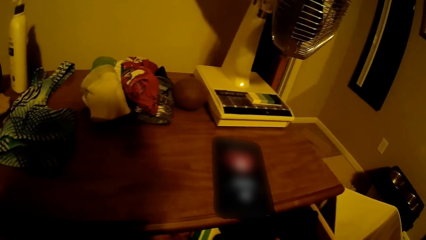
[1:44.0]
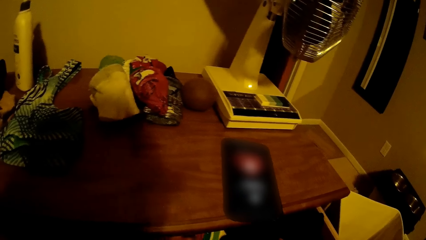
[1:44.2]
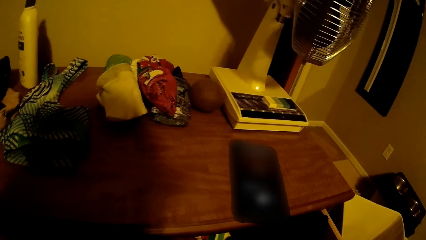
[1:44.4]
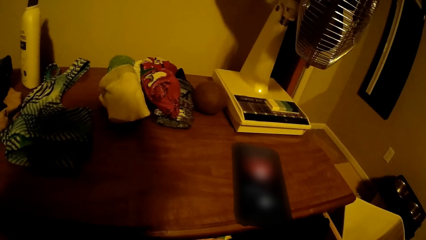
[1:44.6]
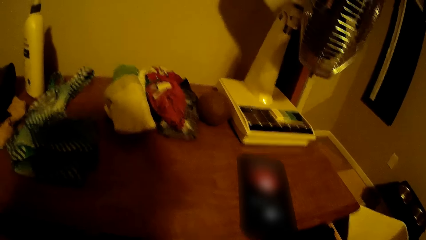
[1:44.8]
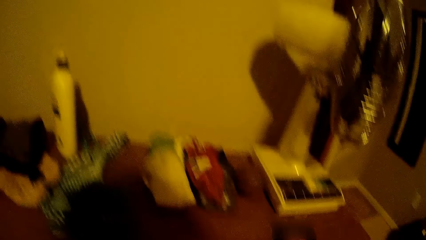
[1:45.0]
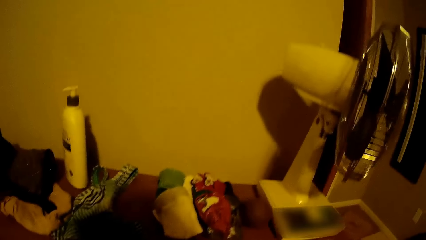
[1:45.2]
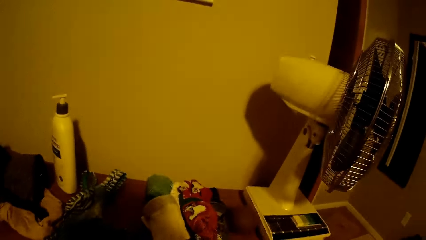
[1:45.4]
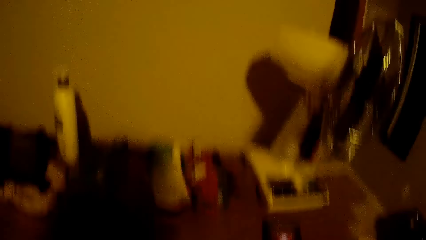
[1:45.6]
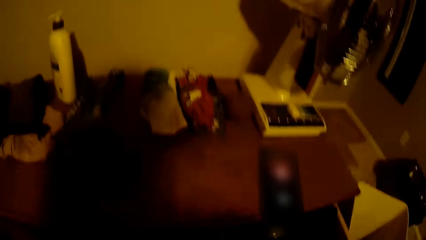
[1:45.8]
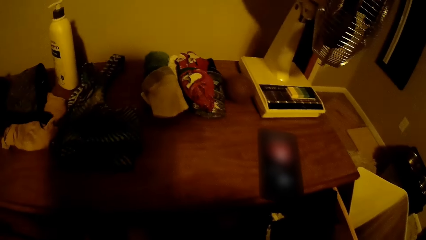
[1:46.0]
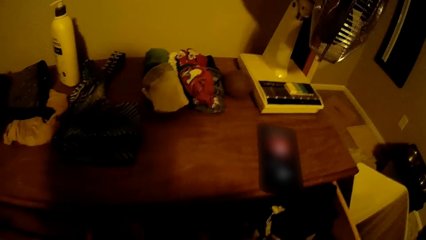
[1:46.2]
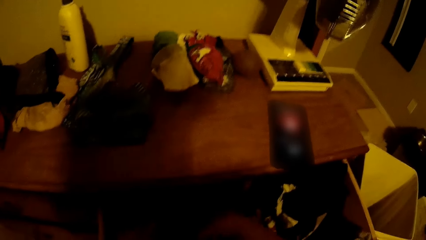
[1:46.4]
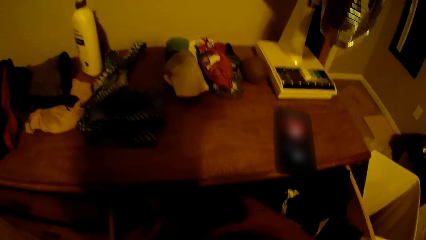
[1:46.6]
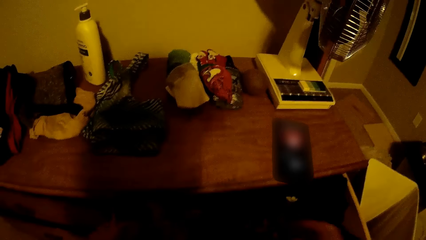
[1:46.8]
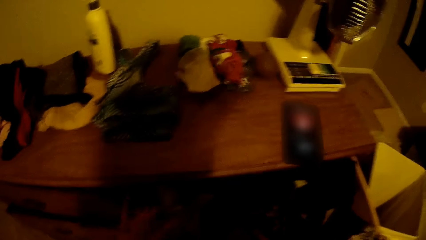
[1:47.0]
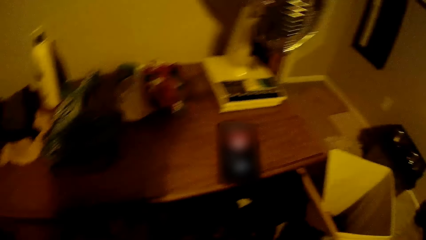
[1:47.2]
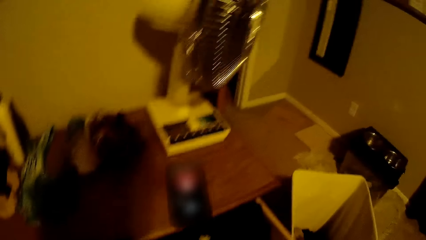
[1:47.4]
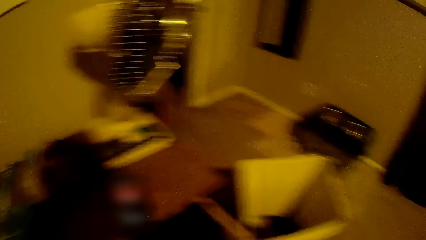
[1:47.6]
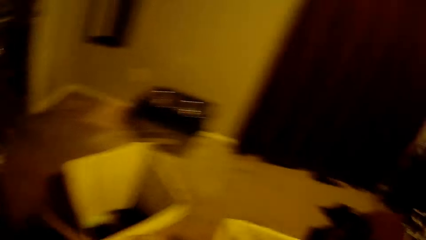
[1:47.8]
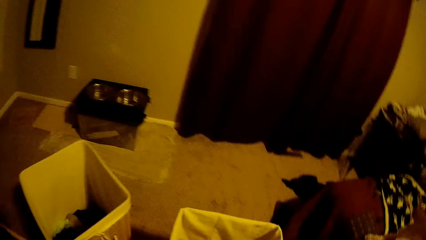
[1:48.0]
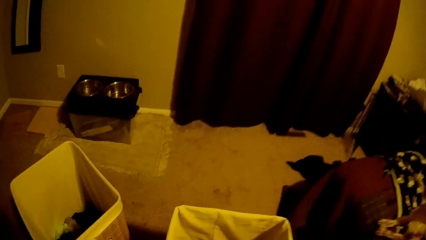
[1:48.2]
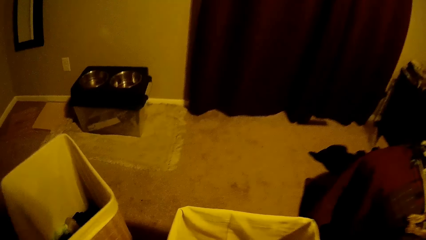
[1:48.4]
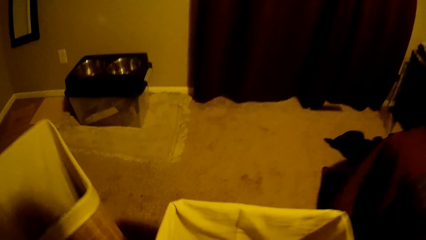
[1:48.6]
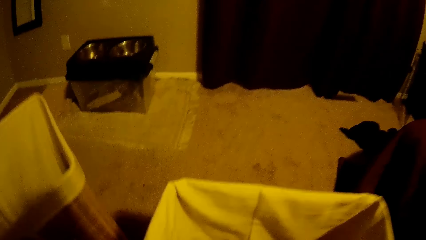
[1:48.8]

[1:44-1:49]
The camera wearer moves around the room.
